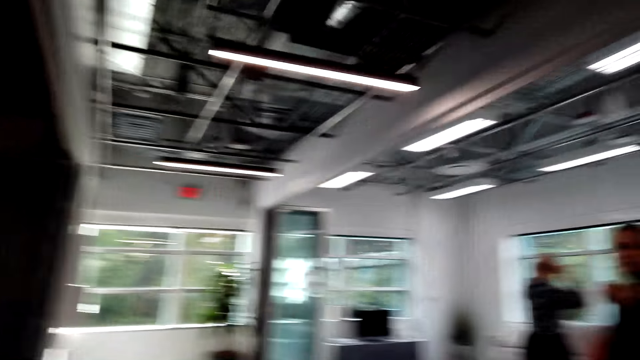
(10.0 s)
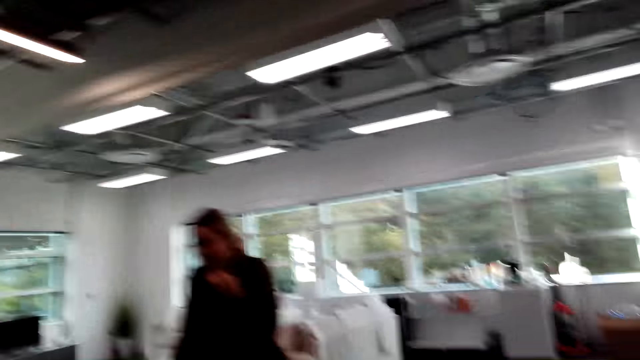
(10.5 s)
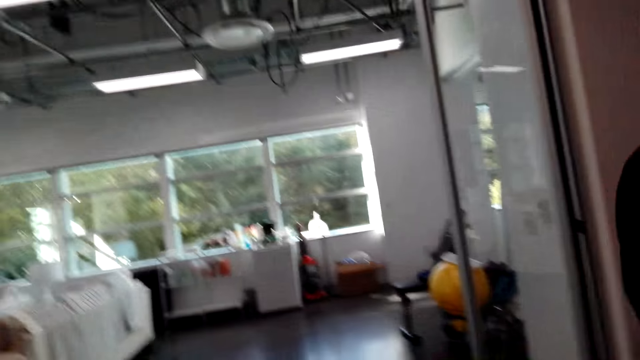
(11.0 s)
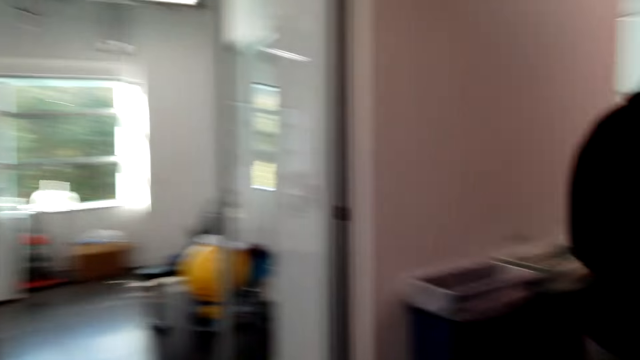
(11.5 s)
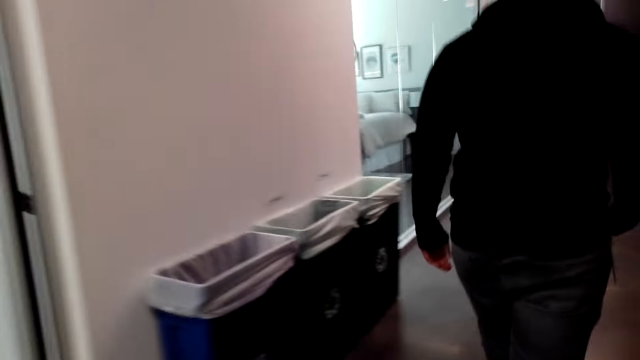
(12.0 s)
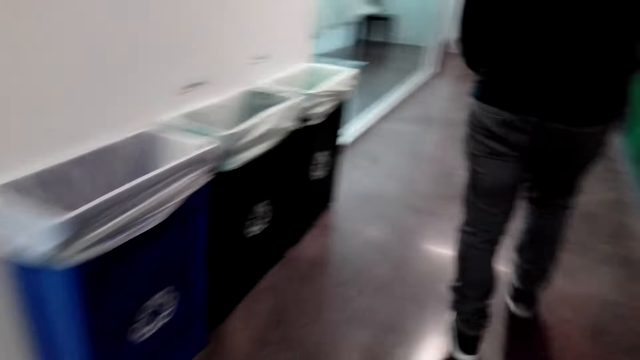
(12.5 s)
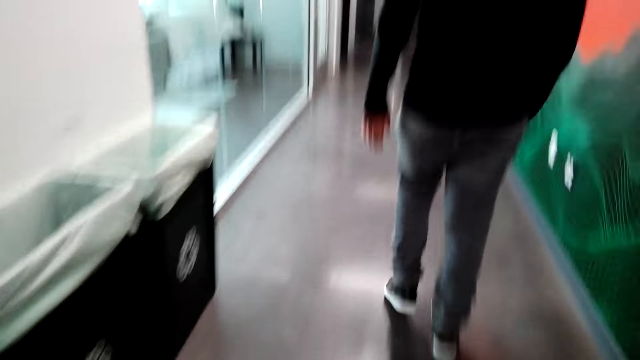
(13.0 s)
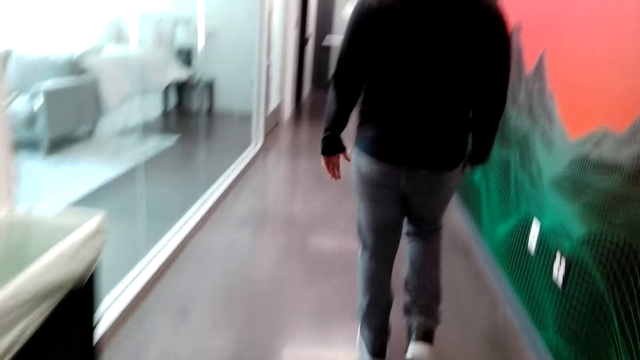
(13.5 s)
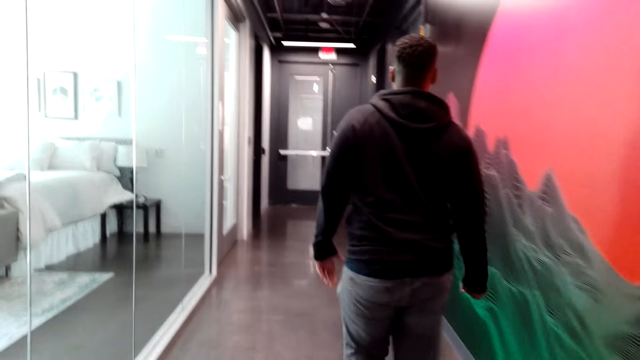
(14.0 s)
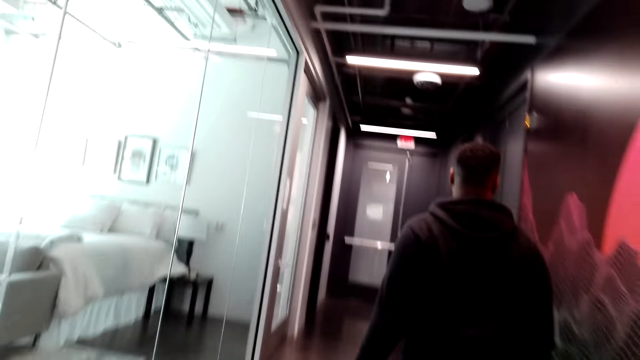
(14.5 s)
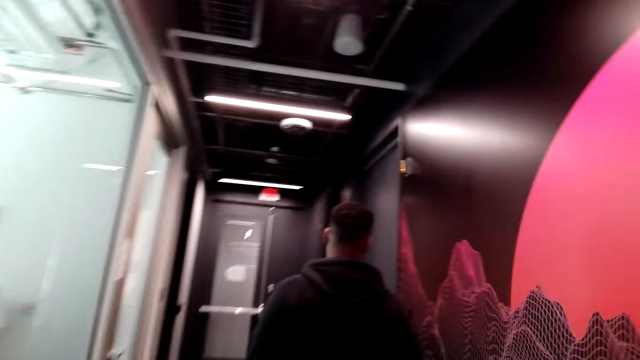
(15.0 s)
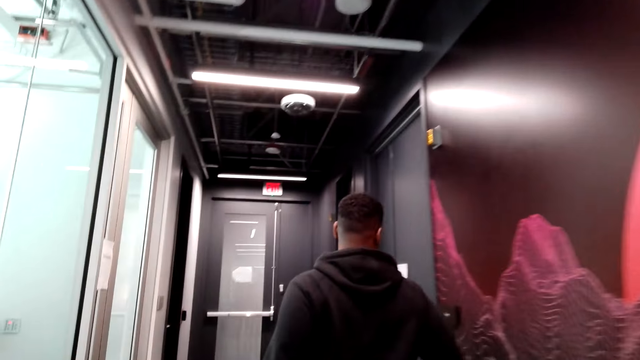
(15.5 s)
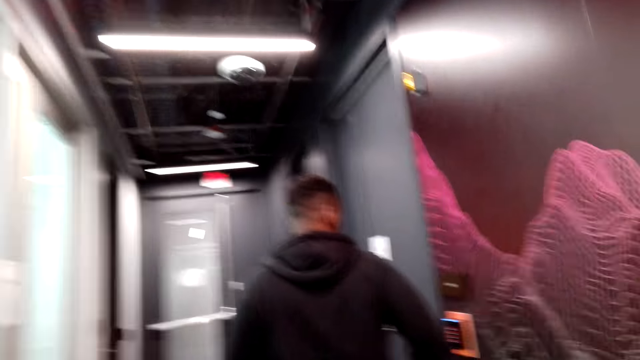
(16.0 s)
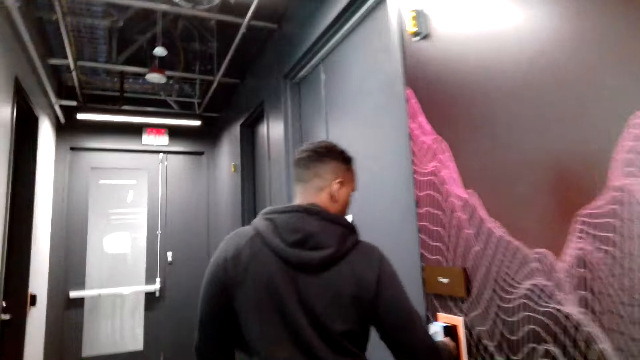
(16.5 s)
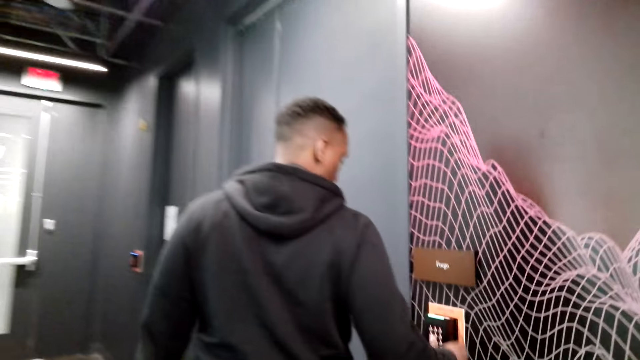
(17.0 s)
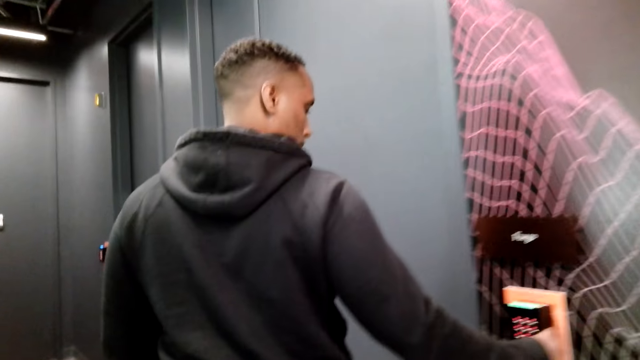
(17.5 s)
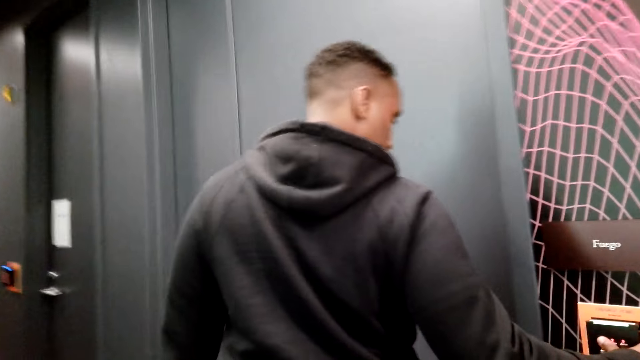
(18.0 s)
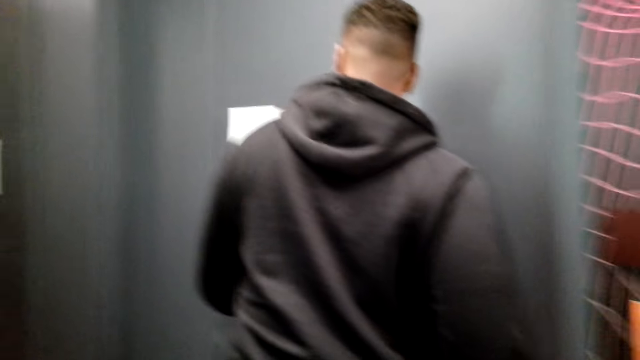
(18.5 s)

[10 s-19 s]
The camera wearer moves along. They walk.

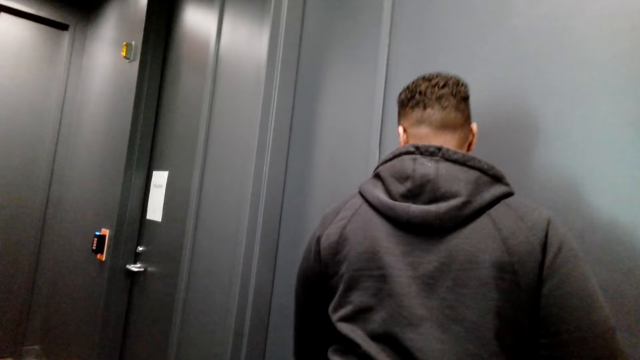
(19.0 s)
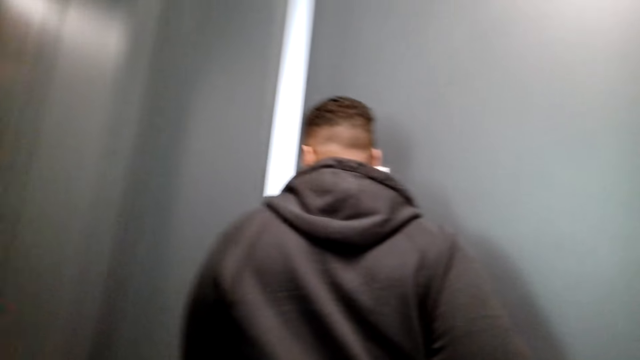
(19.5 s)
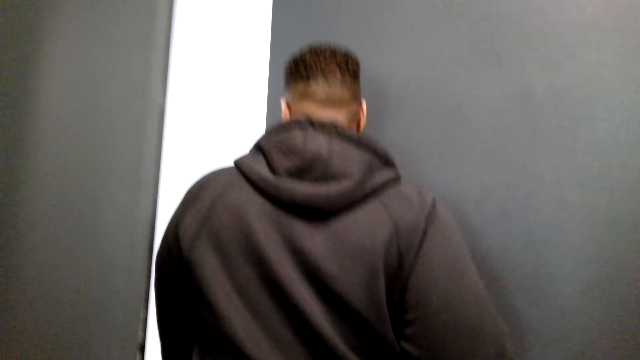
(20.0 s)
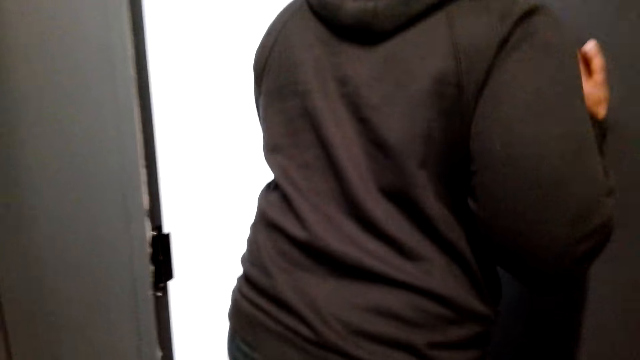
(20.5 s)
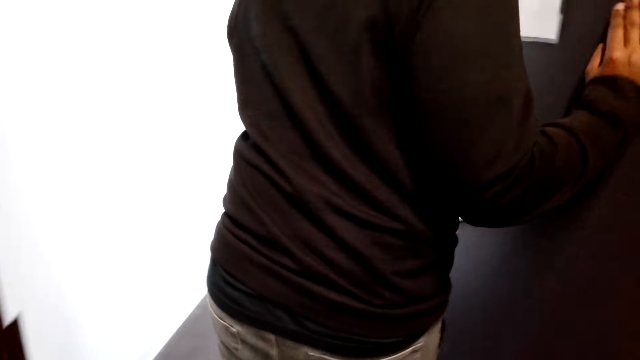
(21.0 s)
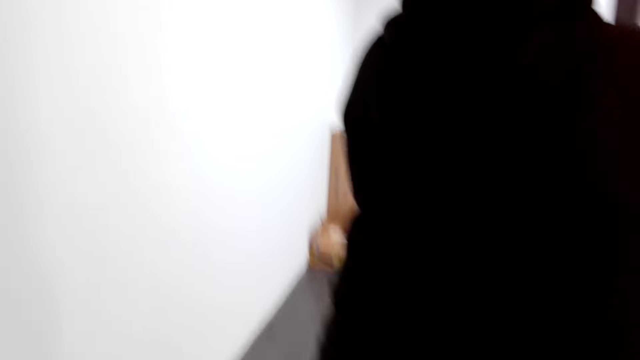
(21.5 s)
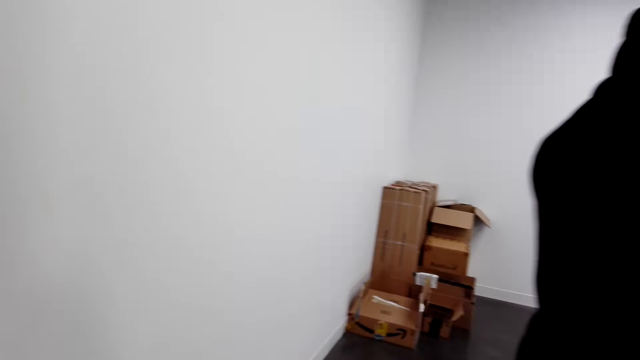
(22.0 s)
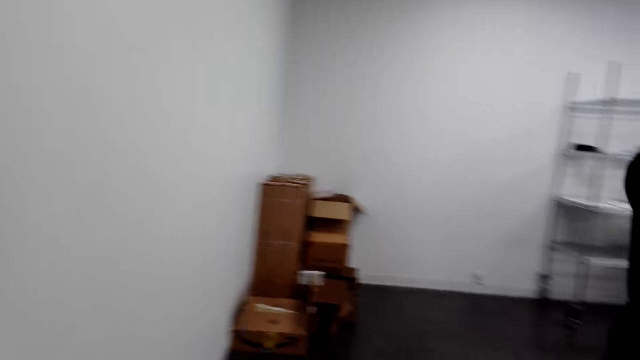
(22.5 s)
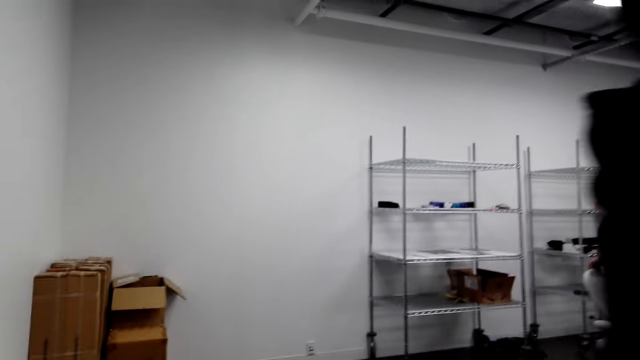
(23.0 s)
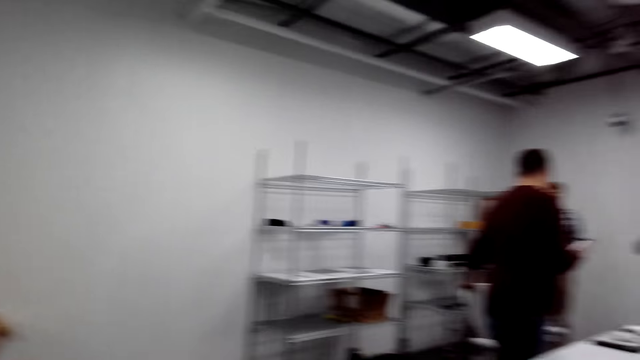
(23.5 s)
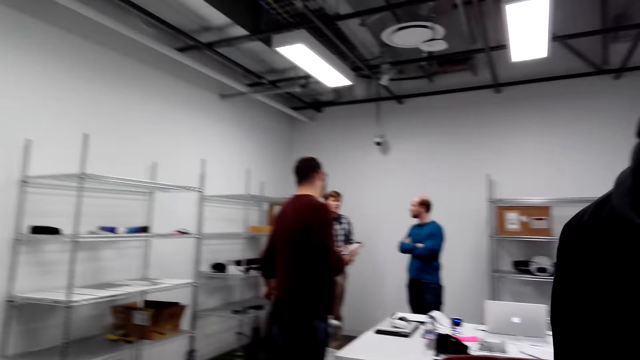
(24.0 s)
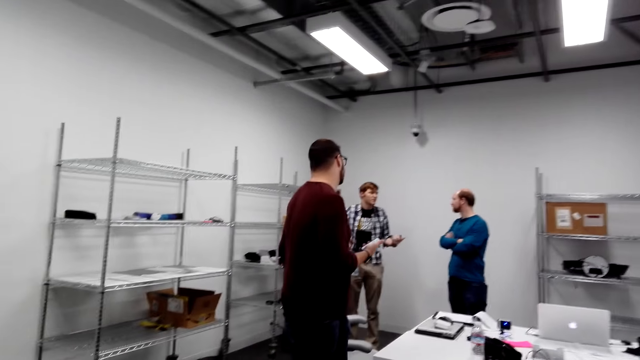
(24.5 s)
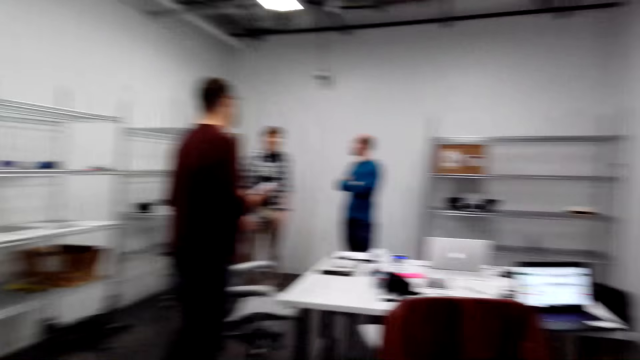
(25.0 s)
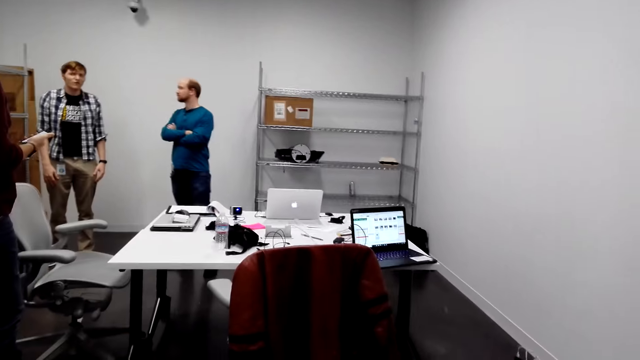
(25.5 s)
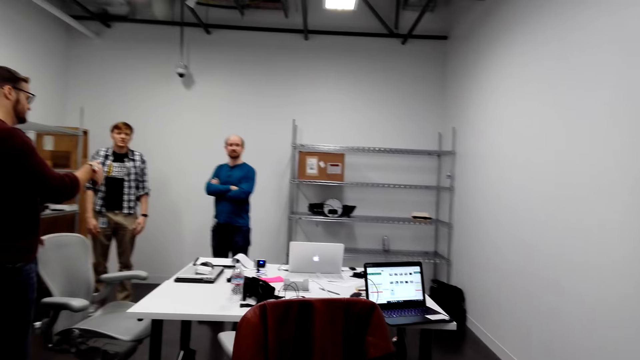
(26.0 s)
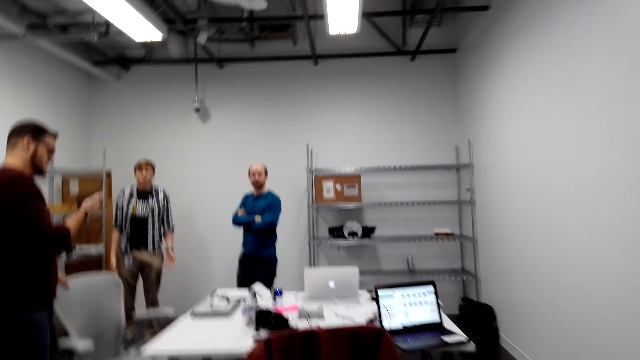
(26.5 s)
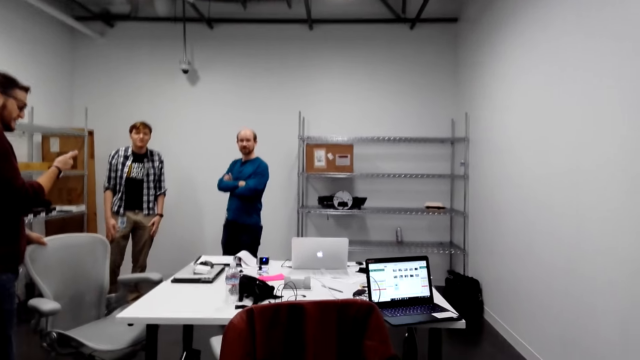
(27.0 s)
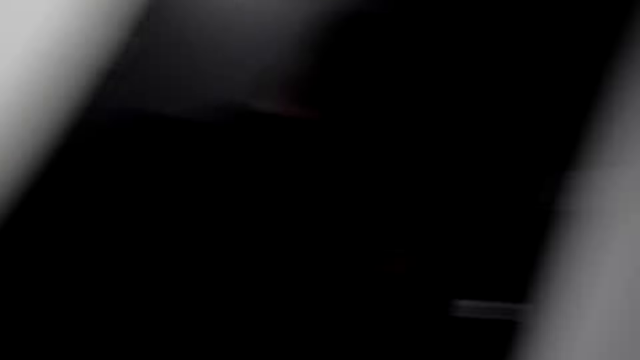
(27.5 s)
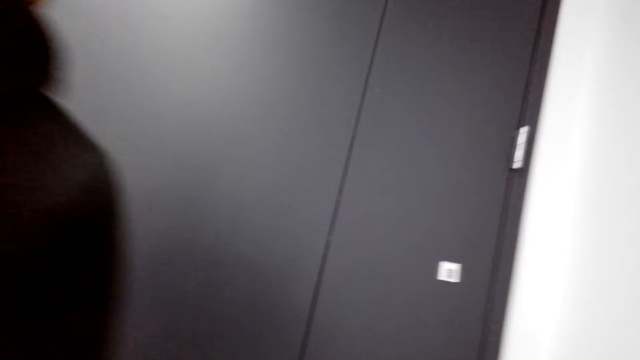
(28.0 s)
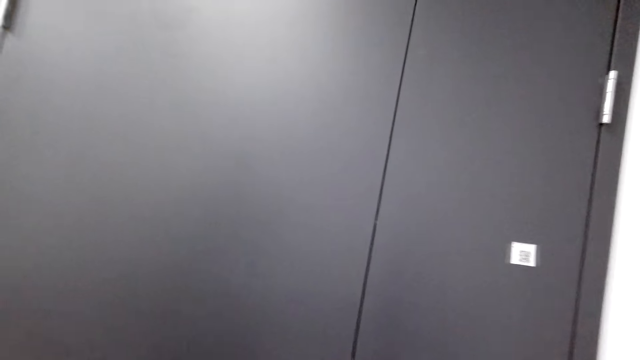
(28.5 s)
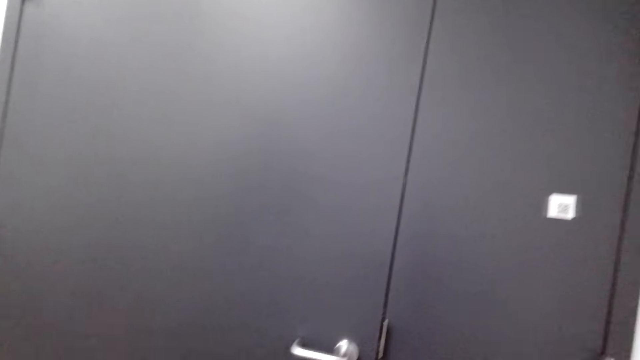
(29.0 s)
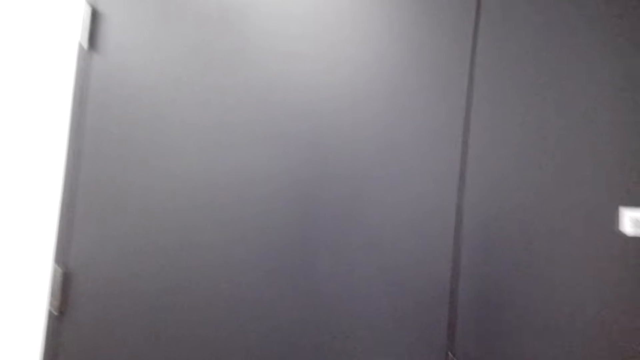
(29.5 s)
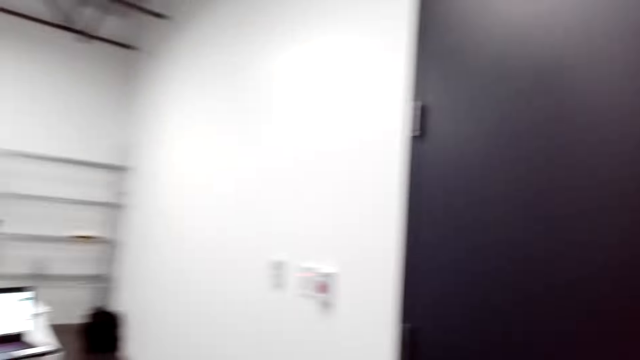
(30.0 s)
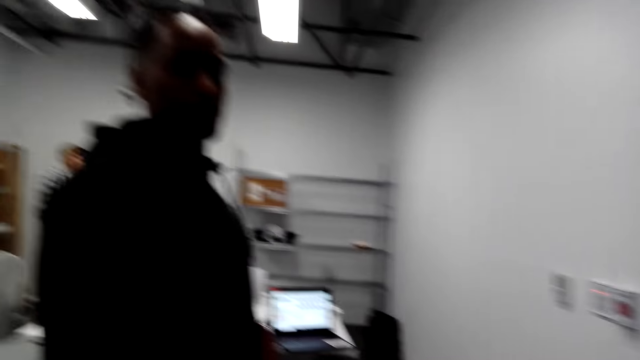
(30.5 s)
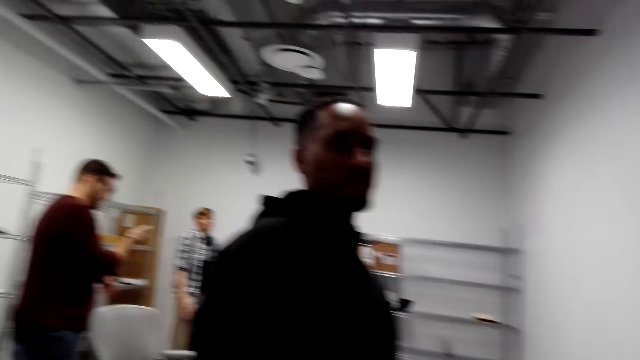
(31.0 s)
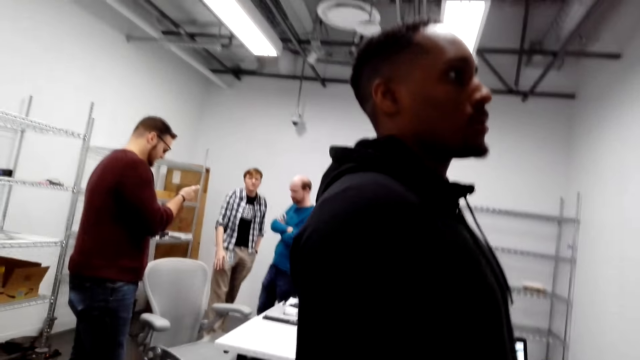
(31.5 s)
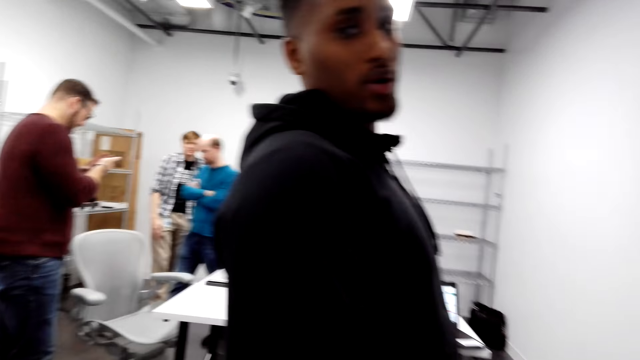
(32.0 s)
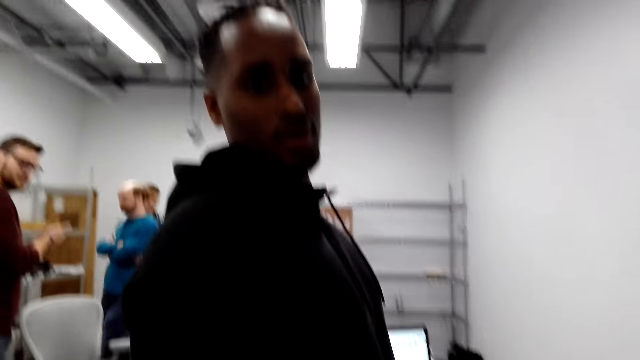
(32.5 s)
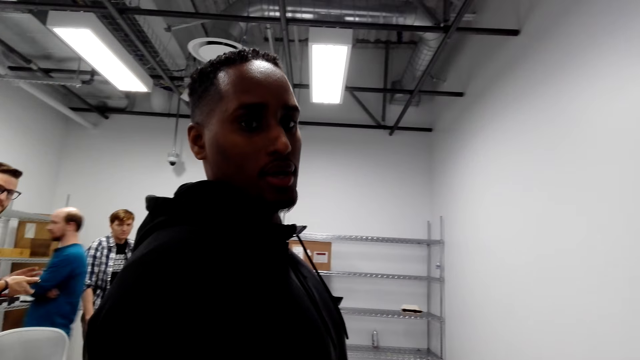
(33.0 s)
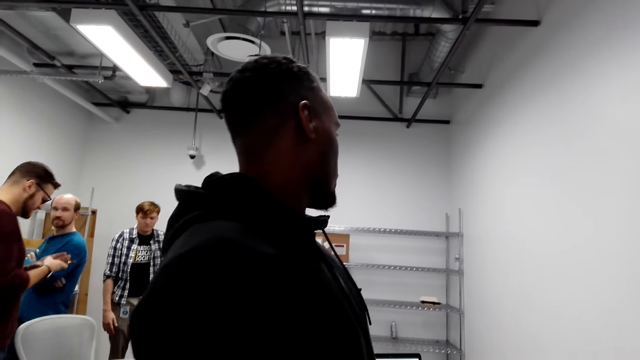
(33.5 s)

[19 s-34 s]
The camera wearer enters a room. They talk. They talk again.
